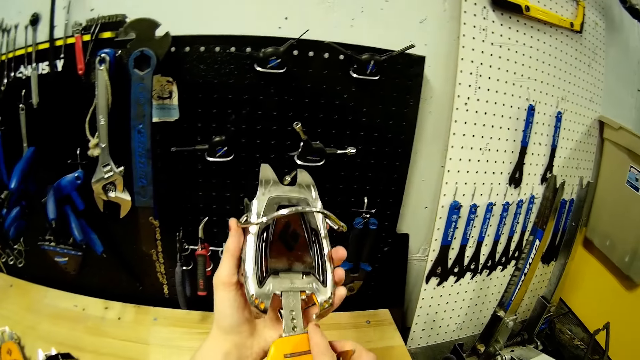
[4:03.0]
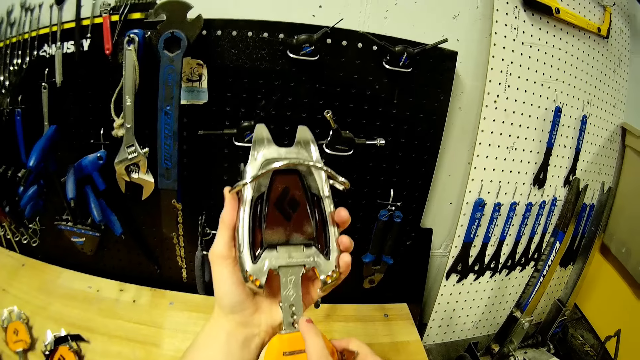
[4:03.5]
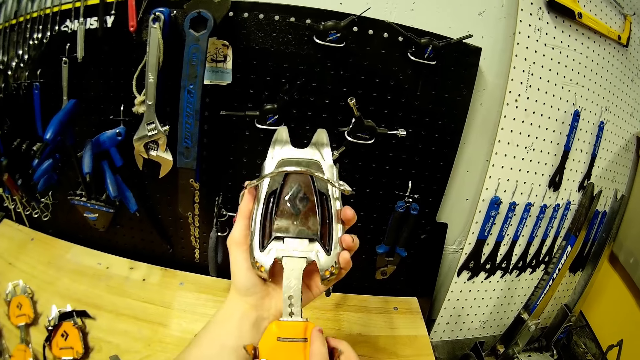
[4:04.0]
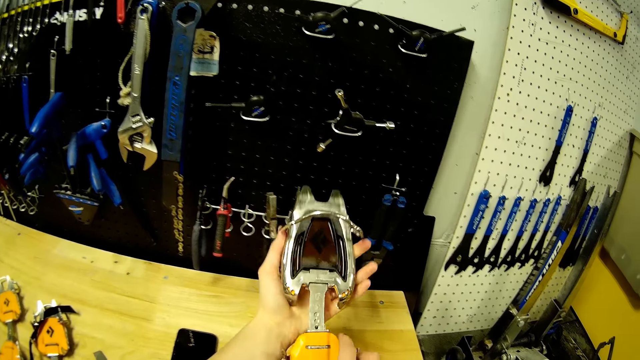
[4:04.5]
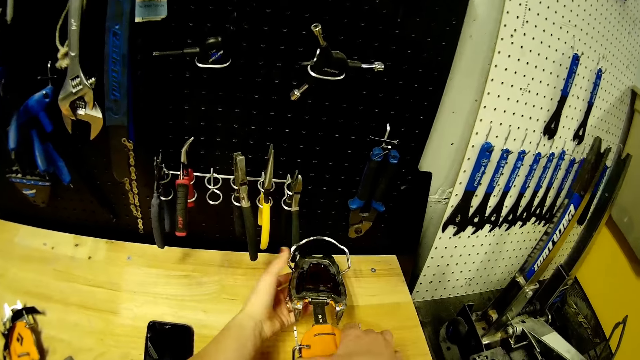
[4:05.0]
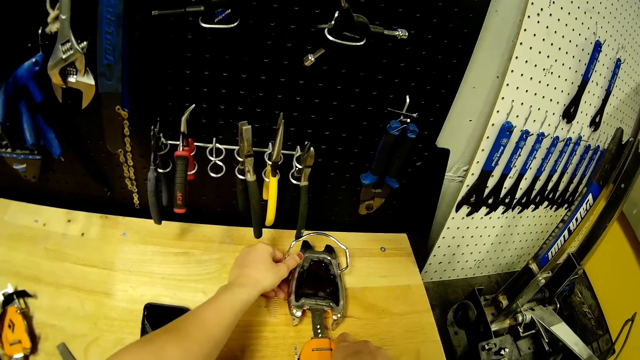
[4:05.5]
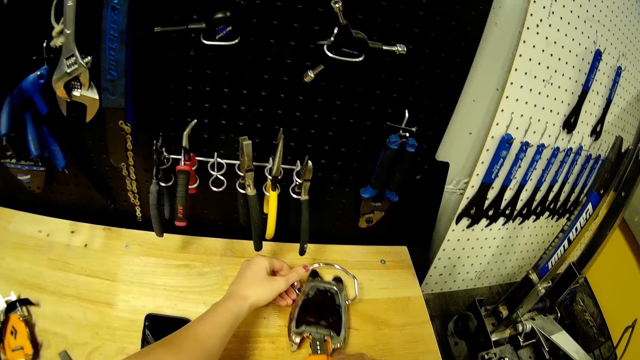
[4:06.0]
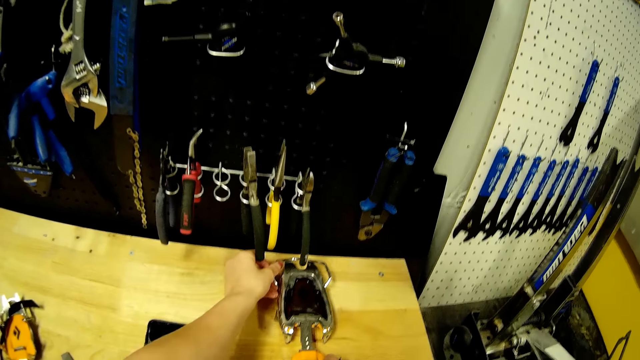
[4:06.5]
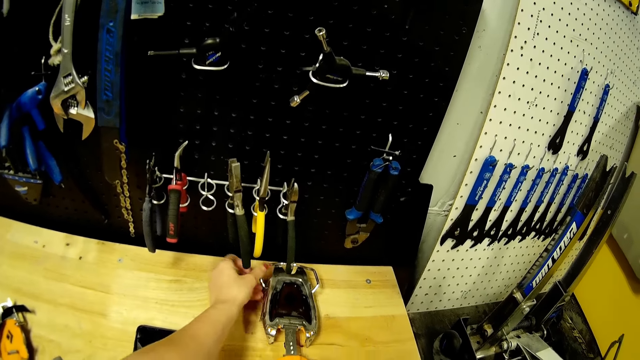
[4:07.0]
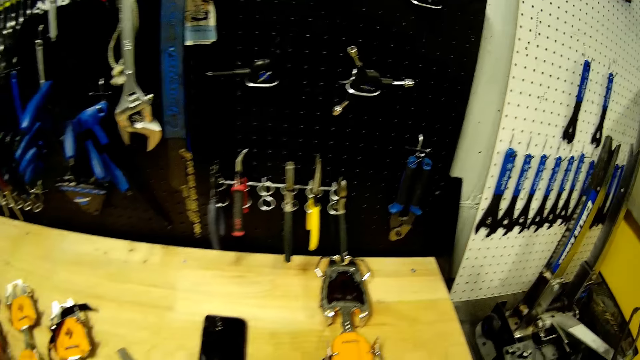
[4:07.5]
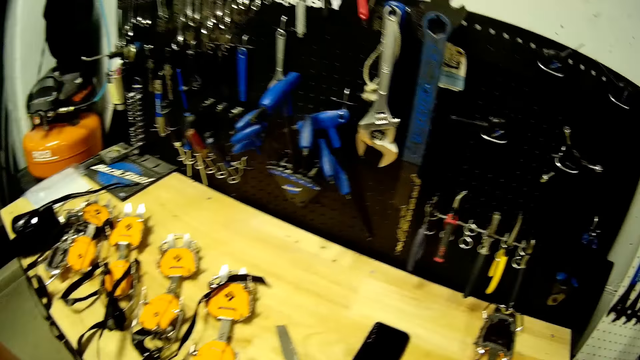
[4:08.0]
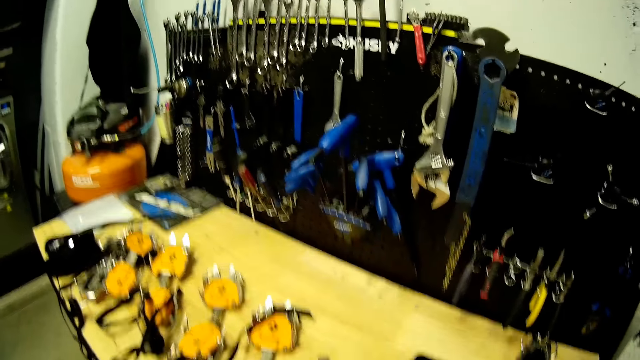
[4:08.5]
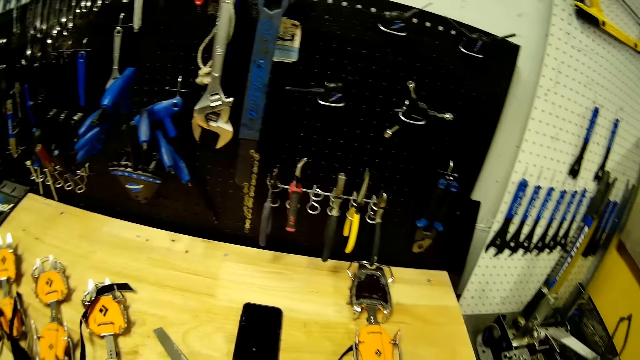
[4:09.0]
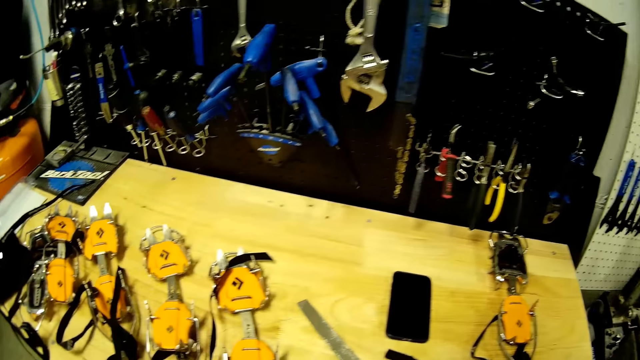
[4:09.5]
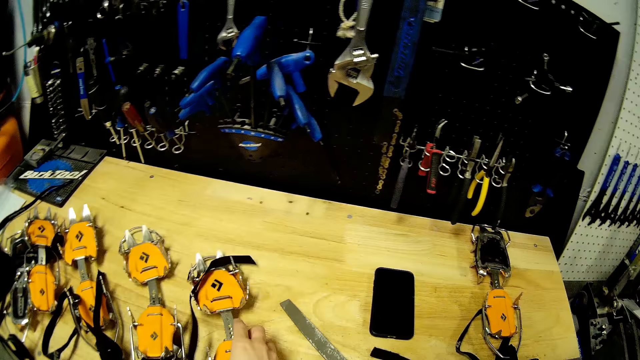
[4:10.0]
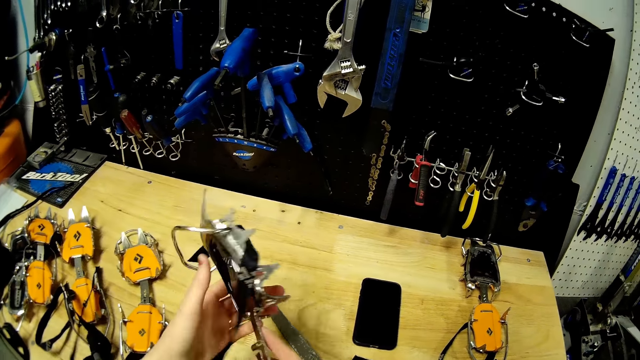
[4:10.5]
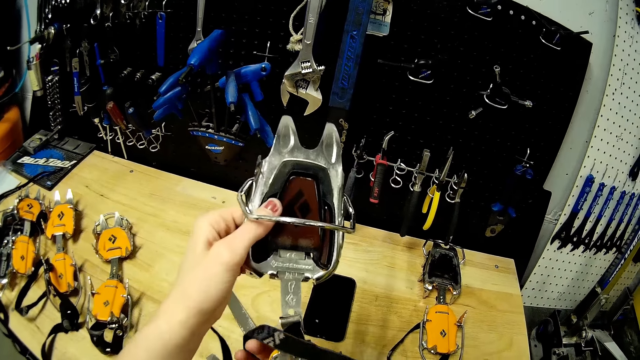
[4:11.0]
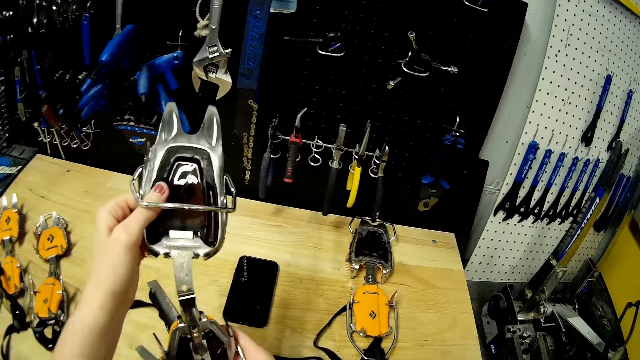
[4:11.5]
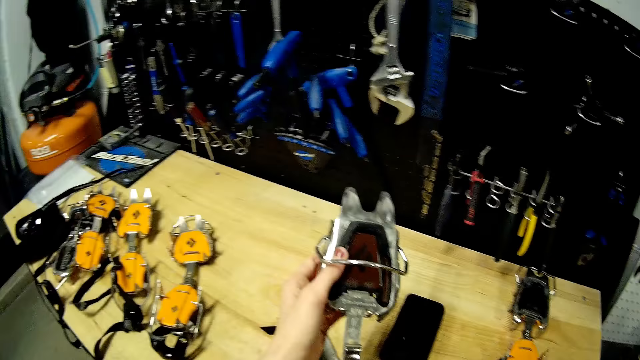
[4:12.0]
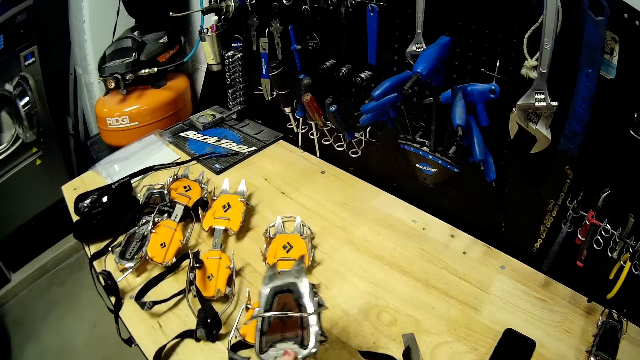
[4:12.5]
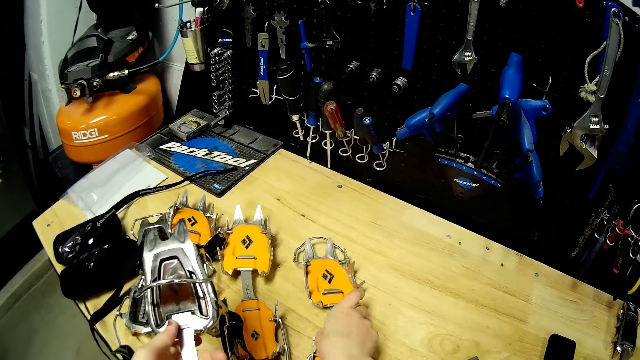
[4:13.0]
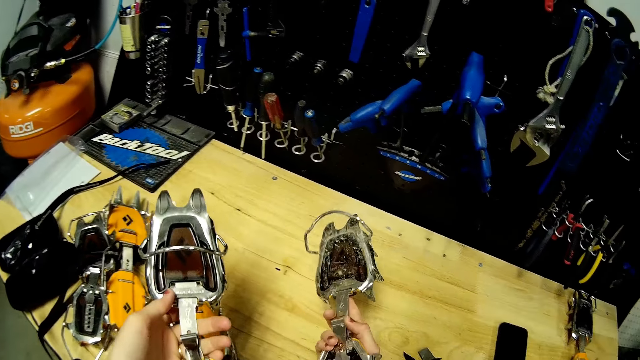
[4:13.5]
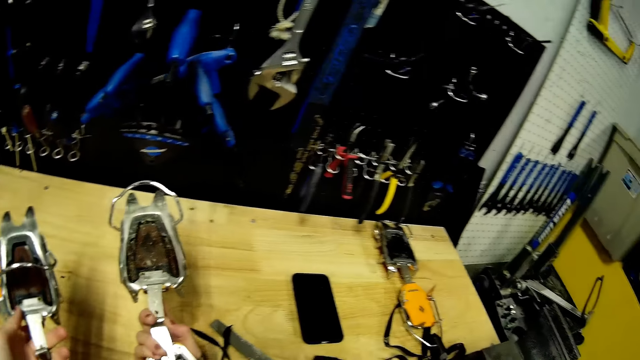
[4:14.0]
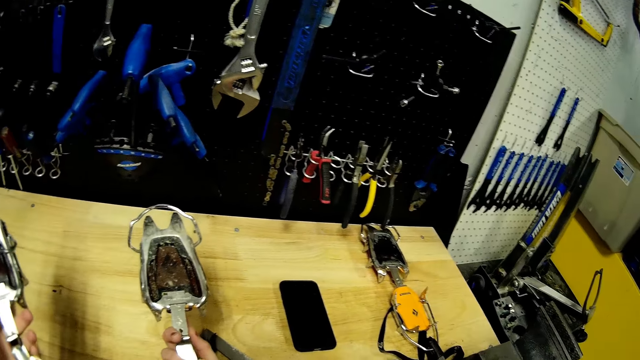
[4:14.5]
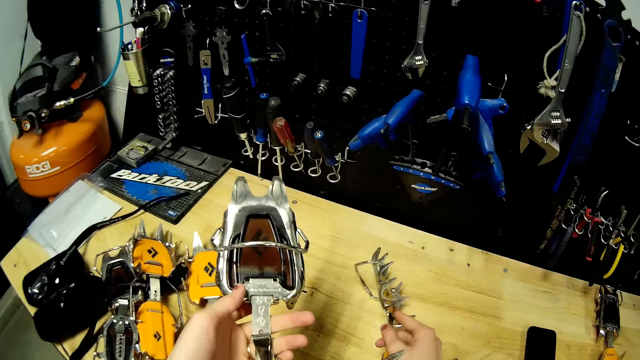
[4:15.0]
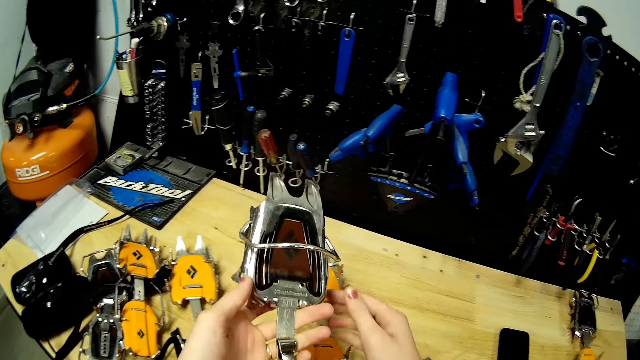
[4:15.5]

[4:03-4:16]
The camera wearer turns the crampon or clamp around with both hands. She puts the crampon on the table with both hands. She looks around. She picks up the crampon from the table with her right hand. She turns the crampon around with both hands. She looks at the clamp. She deconstructs the clamp. She picks up the crampon from the table with her right hand. She turns the crampon around with her right hand.

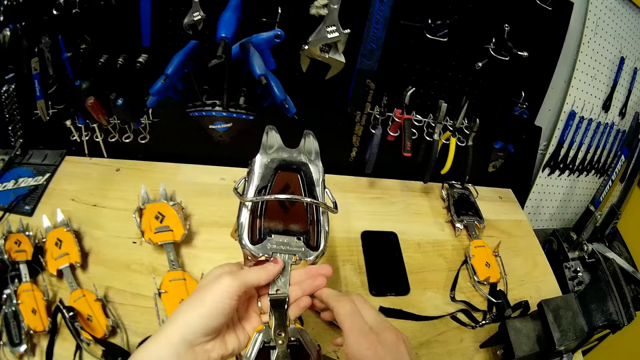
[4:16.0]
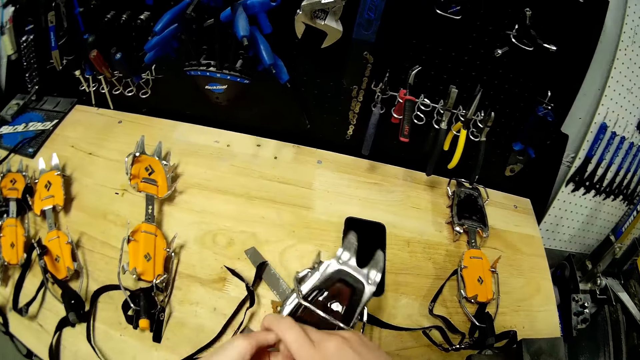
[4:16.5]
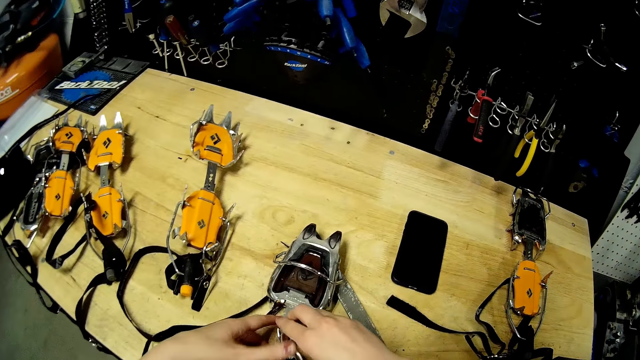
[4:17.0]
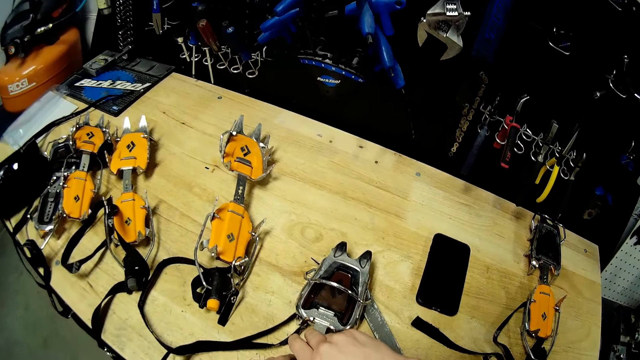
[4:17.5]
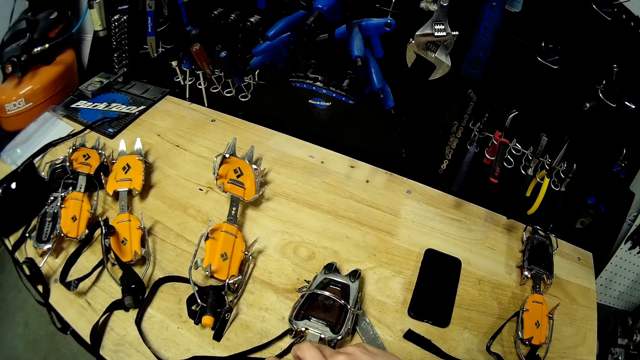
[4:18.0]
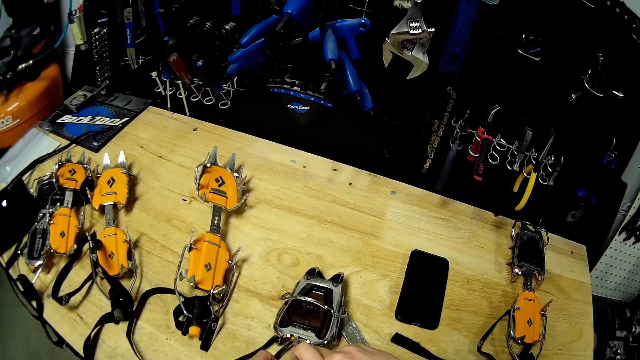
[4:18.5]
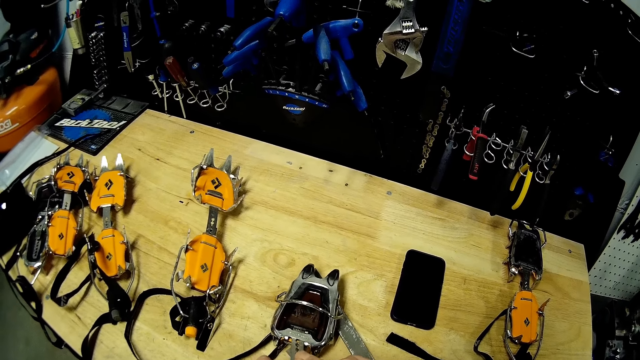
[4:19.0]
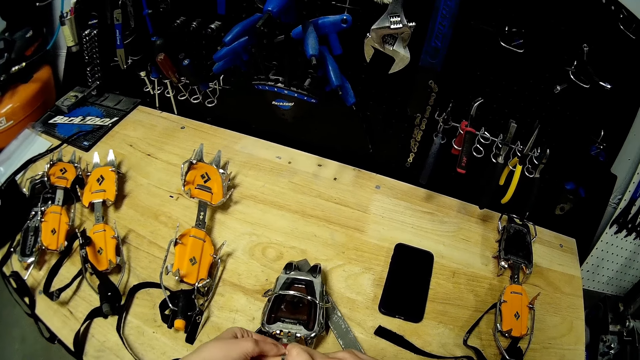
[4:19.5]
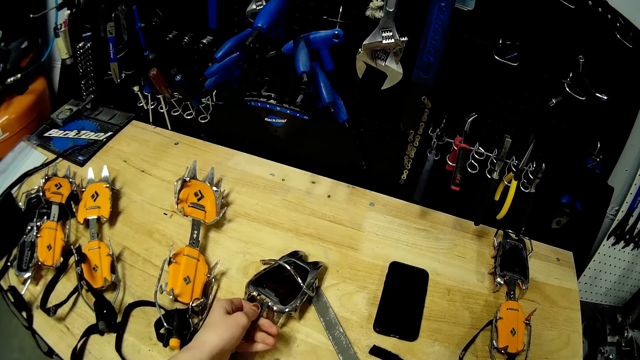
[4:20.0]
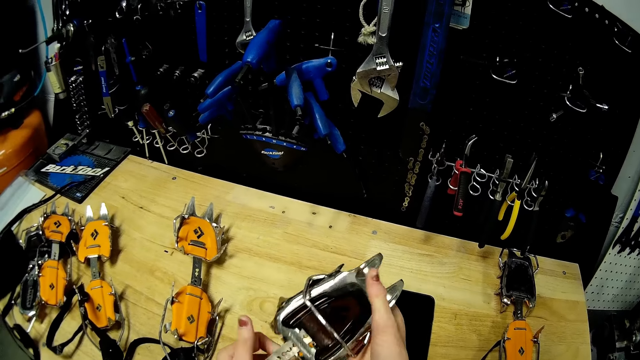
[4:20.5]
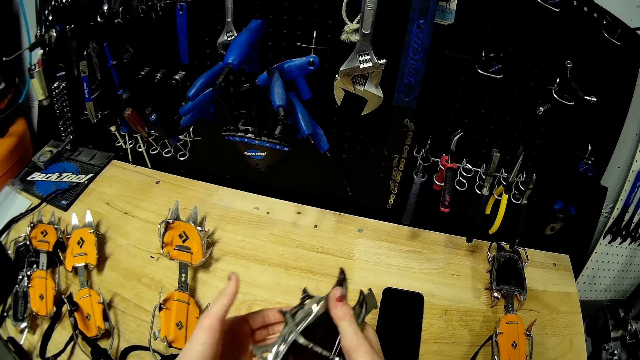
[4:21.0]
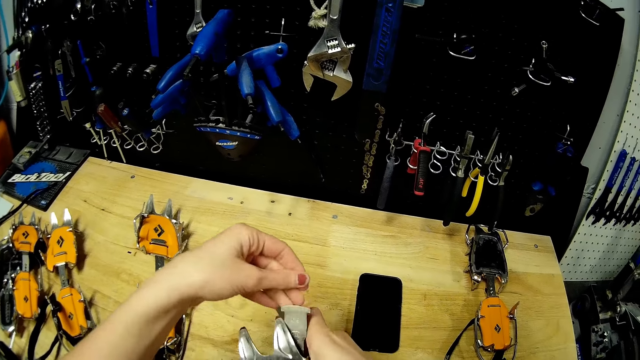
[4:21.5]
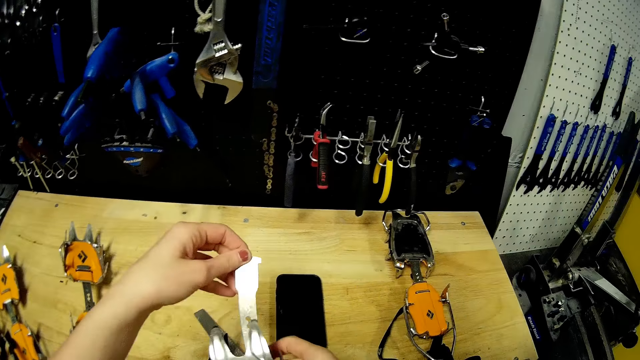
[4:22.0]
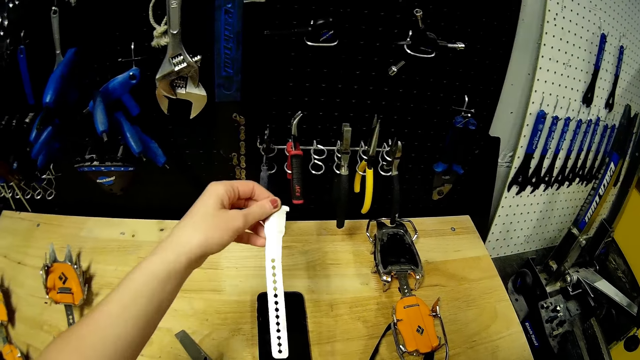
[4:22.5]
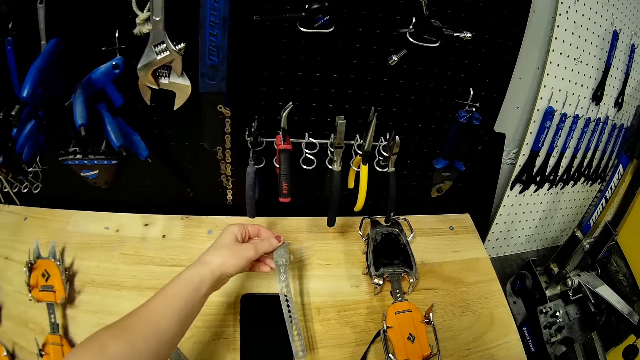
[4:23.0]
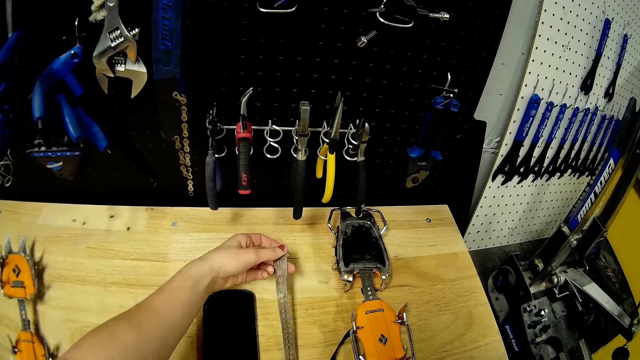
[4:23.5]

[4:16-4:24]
The camera wearer opens the clip of the crampon with her right hand. She puts the crampon on the table with both hands. She picks up the crampon plate from the table with her left hand. She removes the center bar from the crampon plate with her left hand. She puts the center bar on the table with her left hand.
